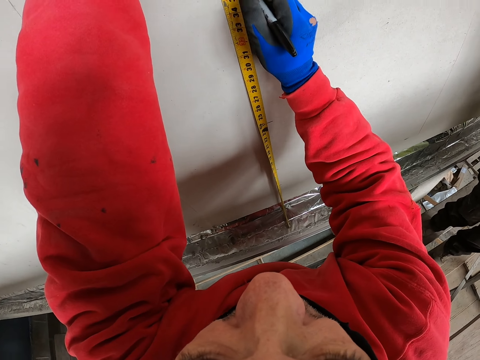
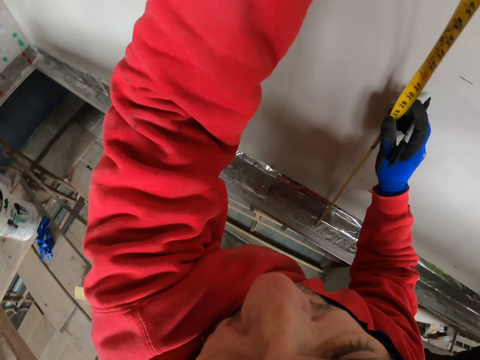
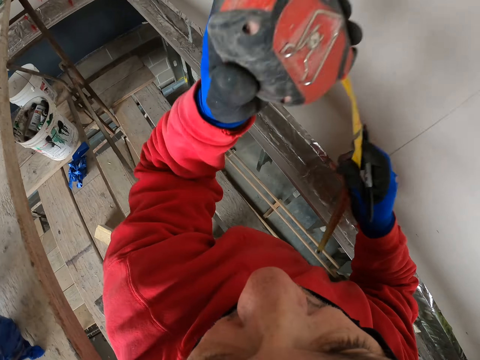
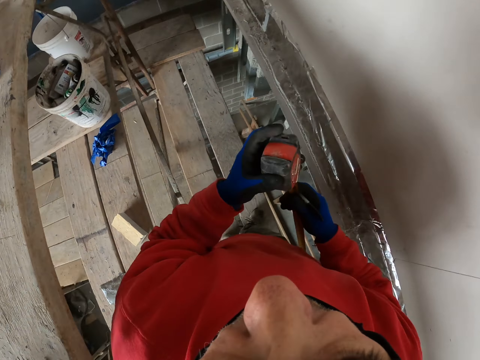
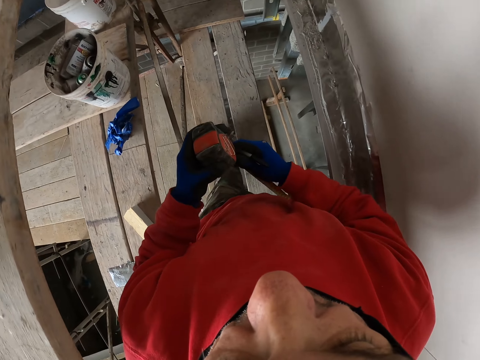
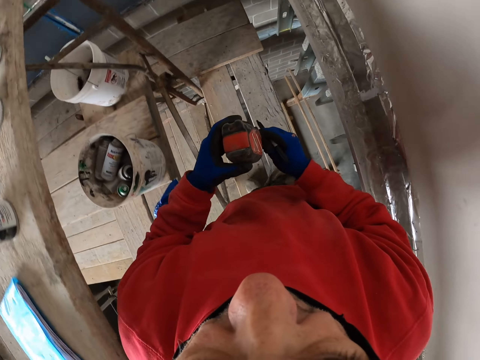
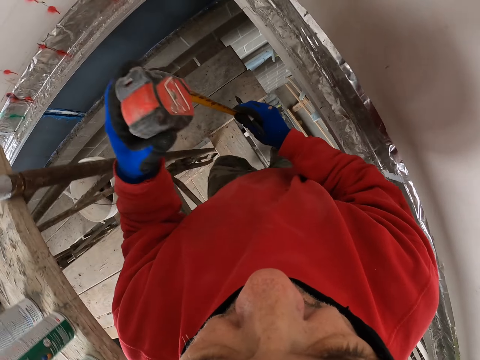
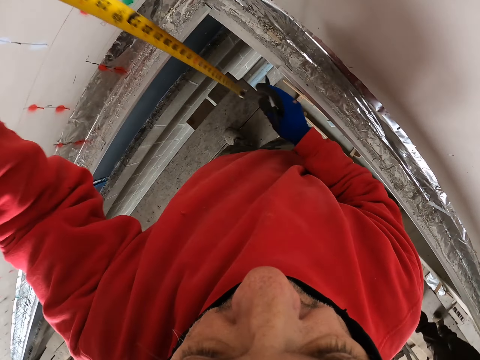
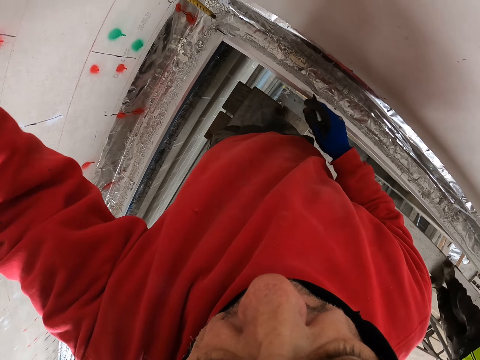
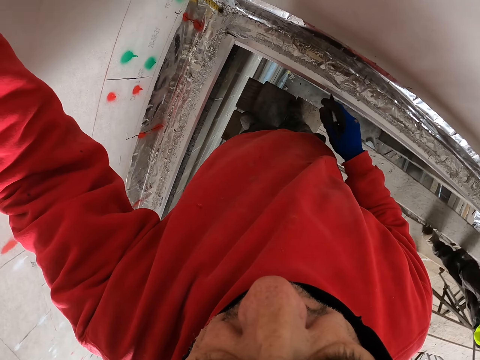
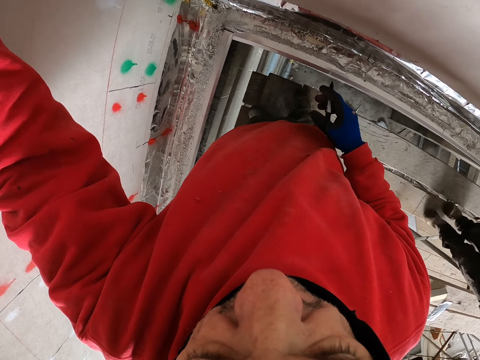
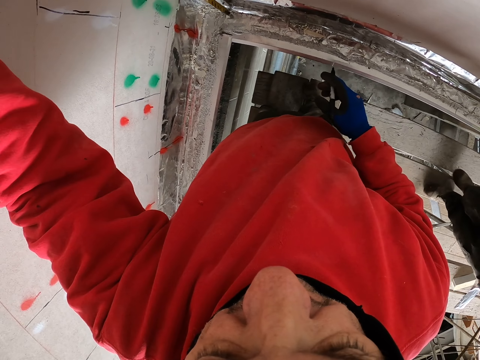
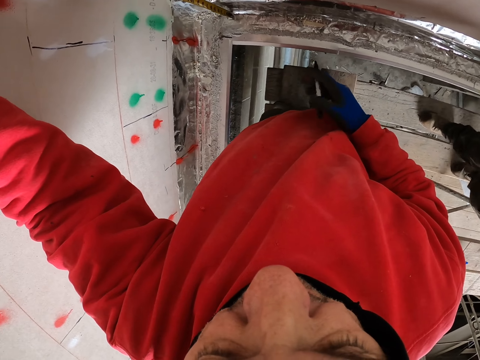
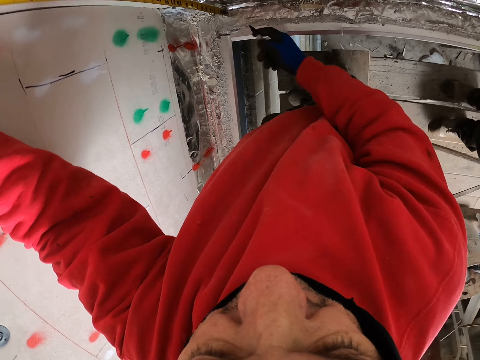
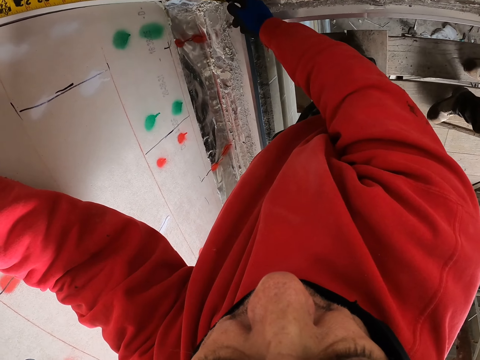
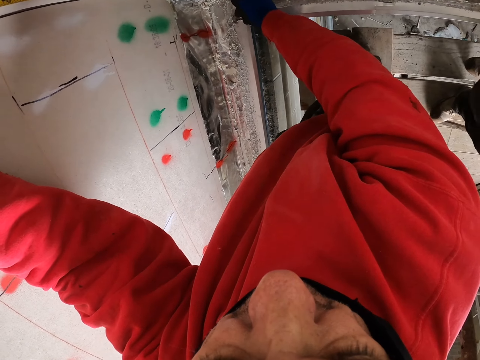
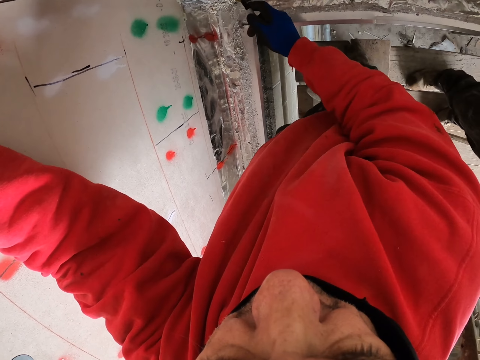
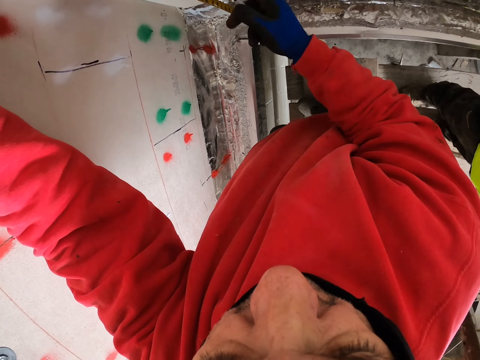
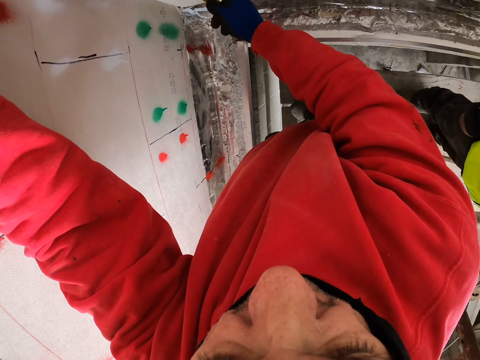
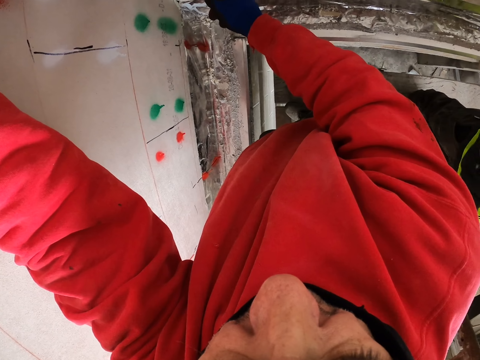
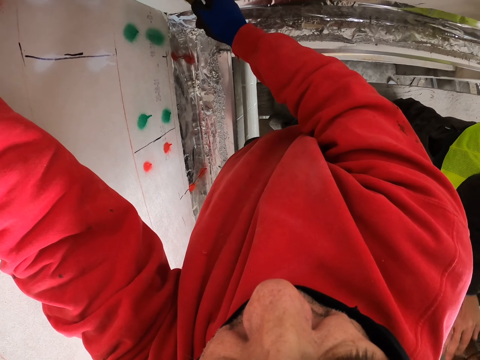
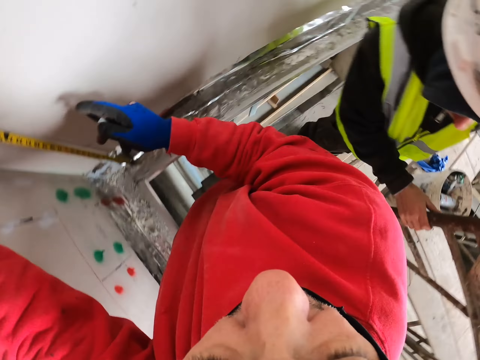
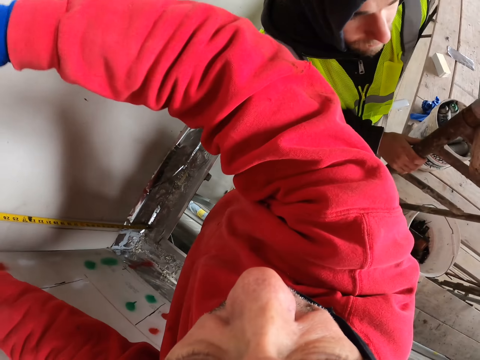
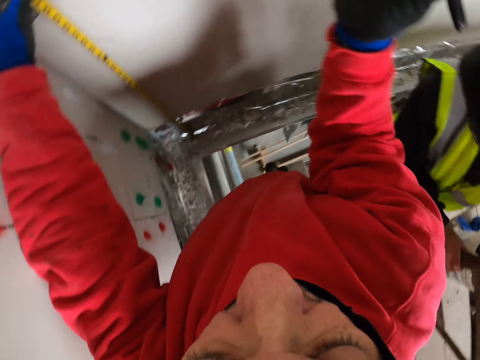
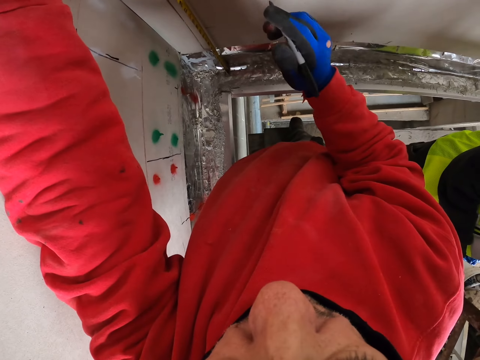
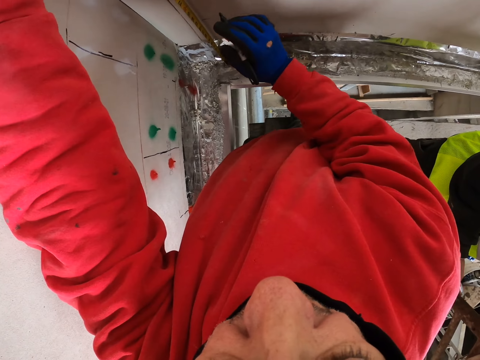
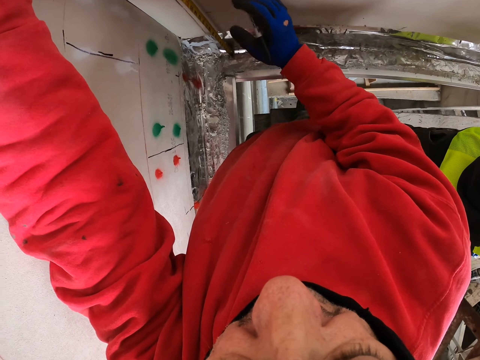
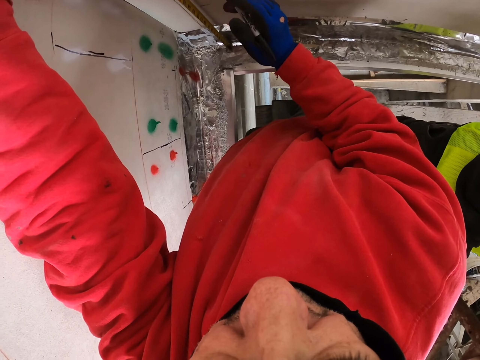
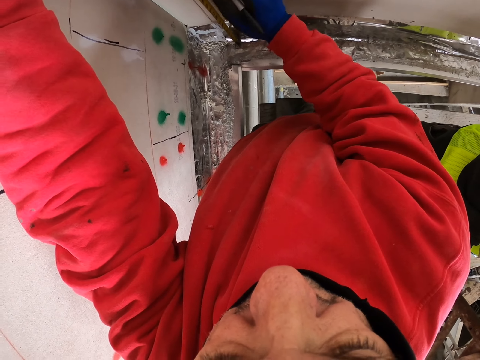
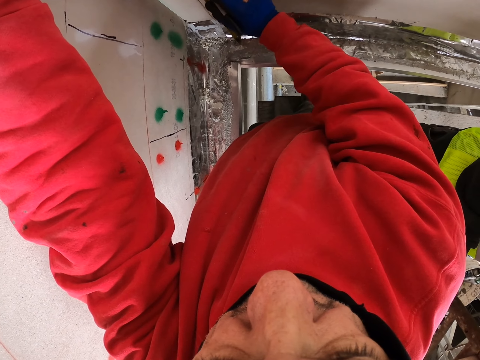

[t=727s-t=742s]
The camera wearer folds the tape measure. They pull the tape measure. A man appears. The camera wearer marks on the wall with the pencil.

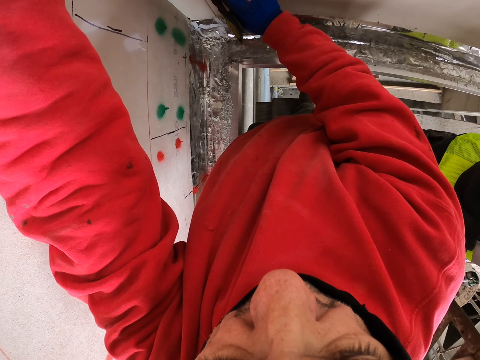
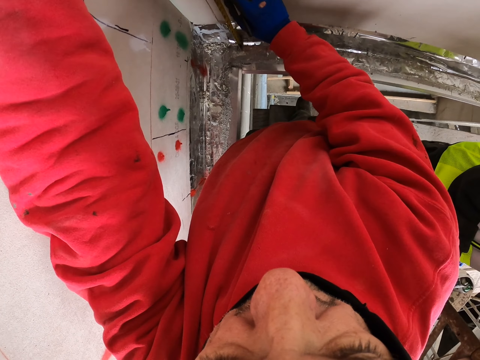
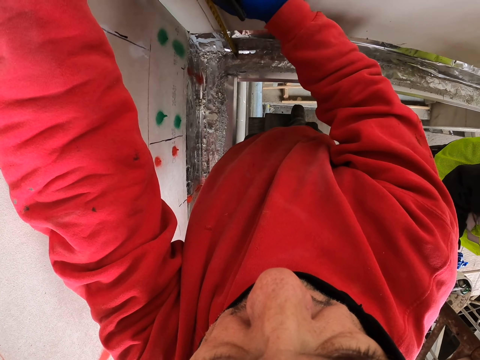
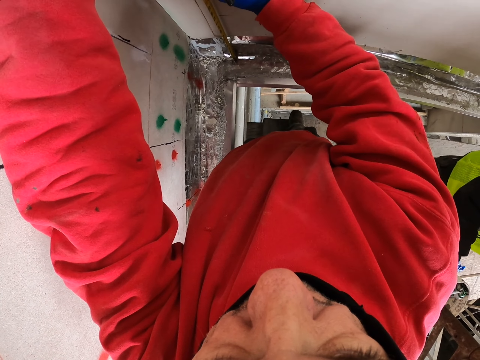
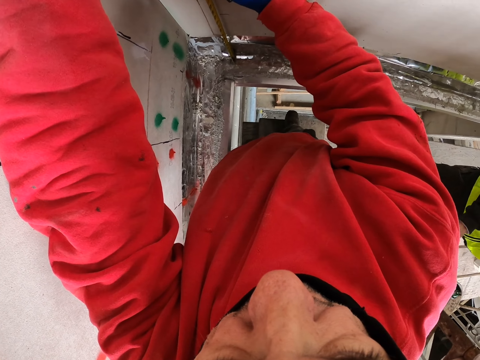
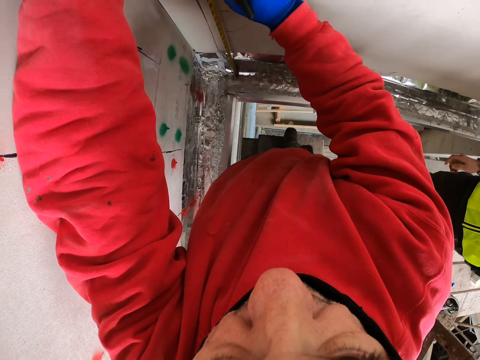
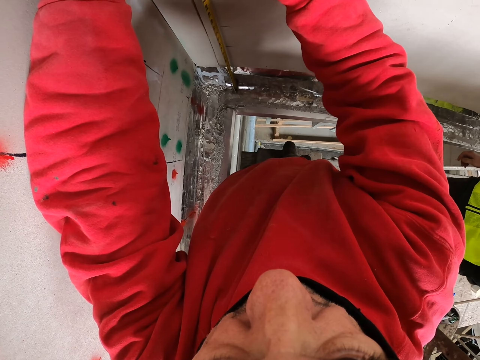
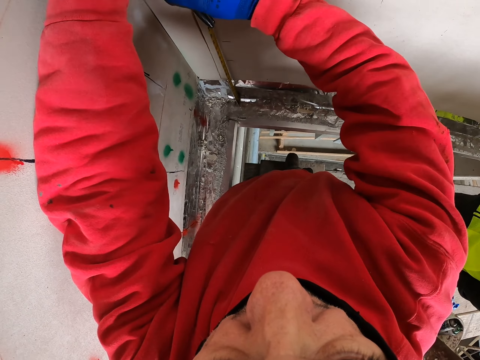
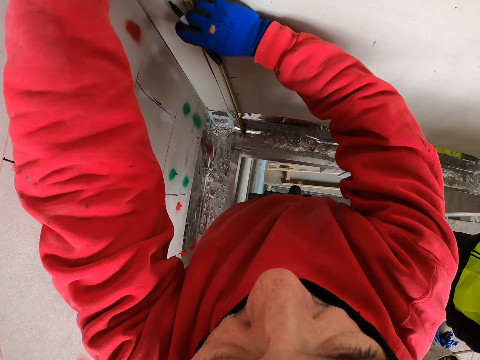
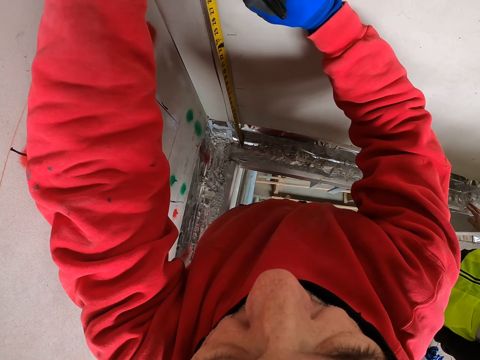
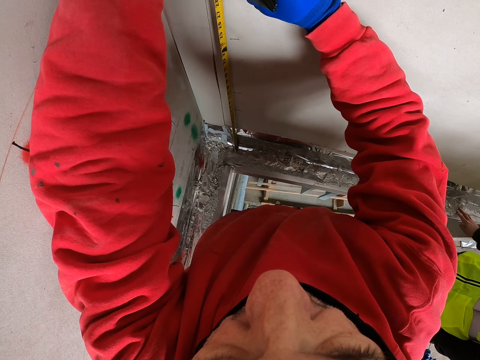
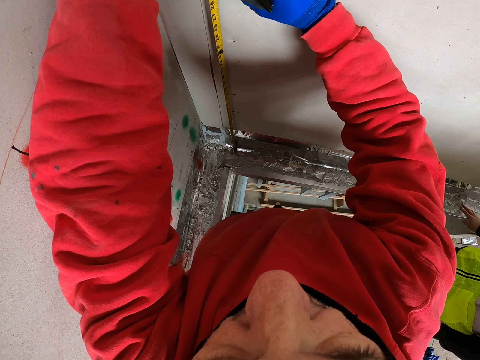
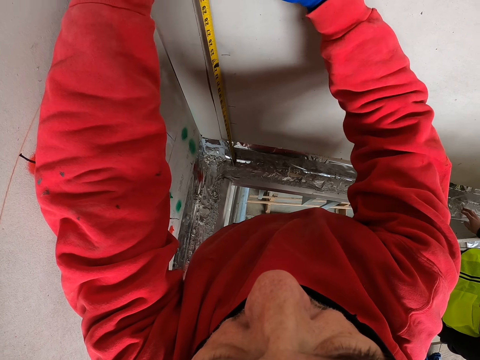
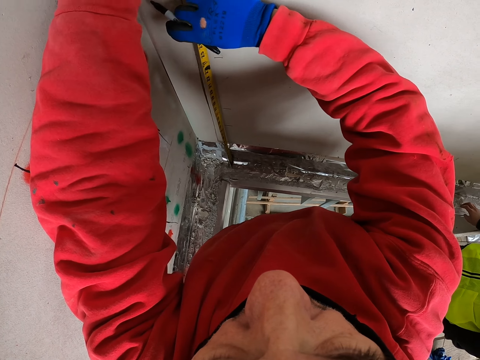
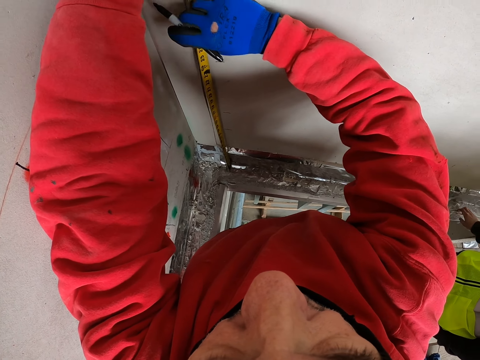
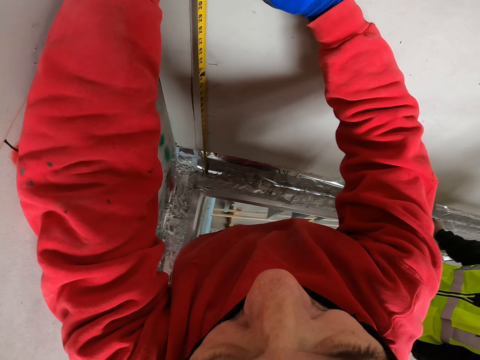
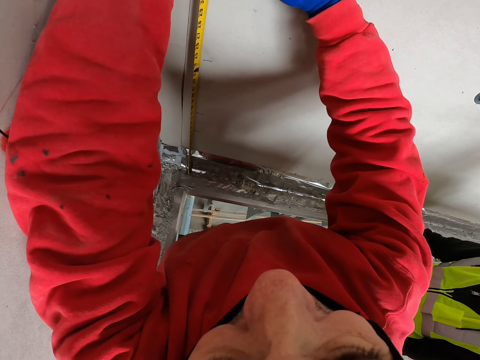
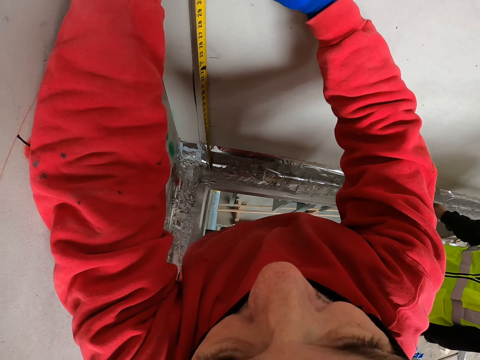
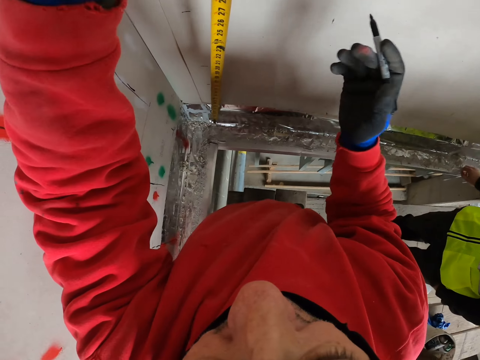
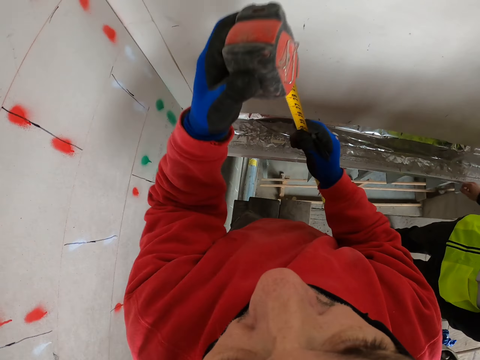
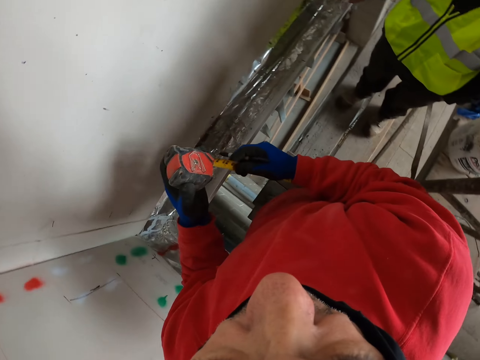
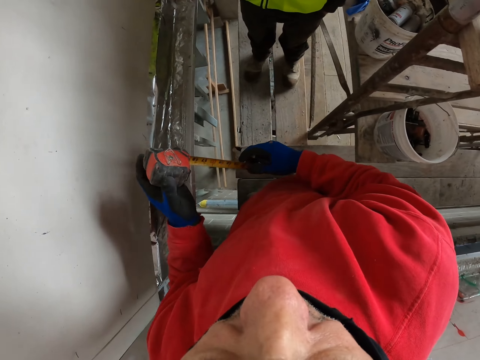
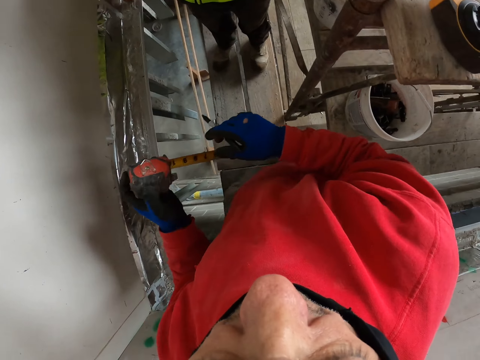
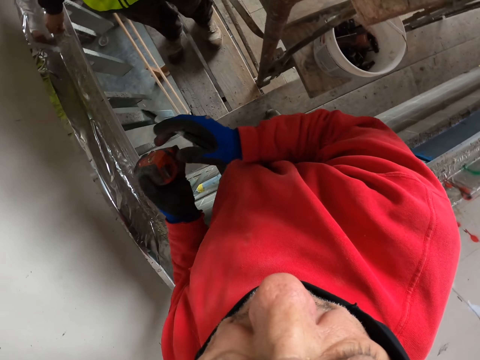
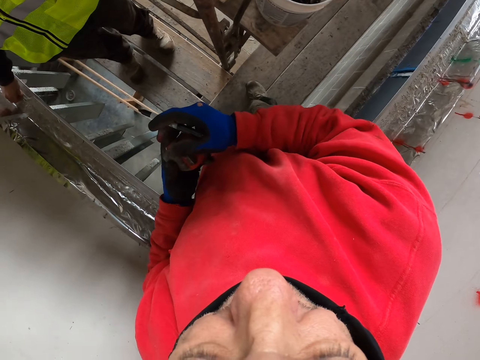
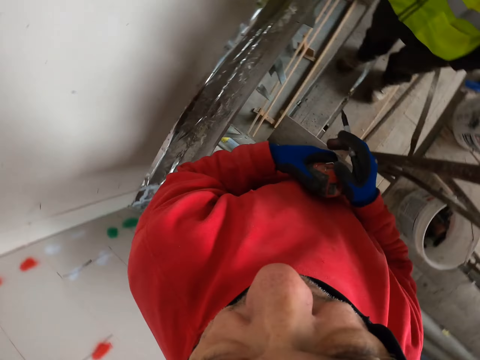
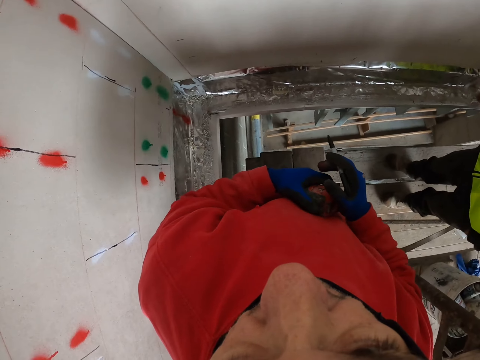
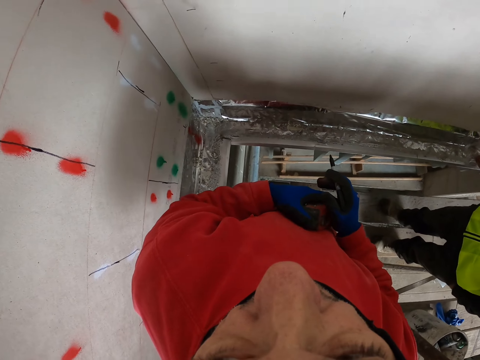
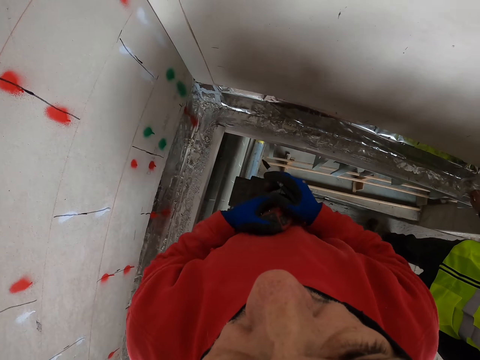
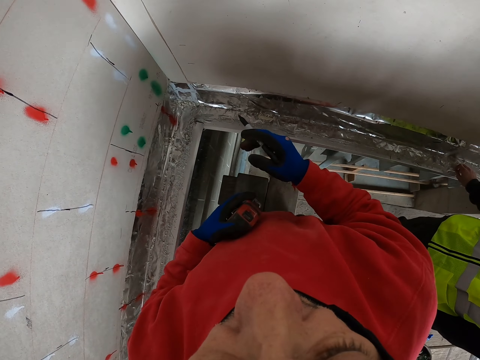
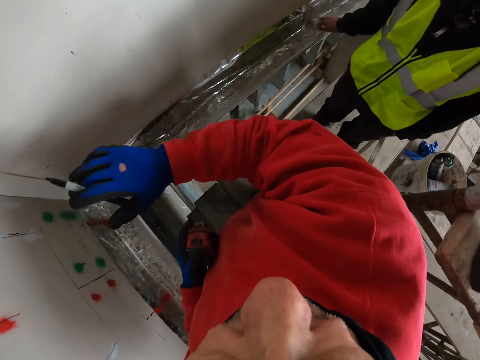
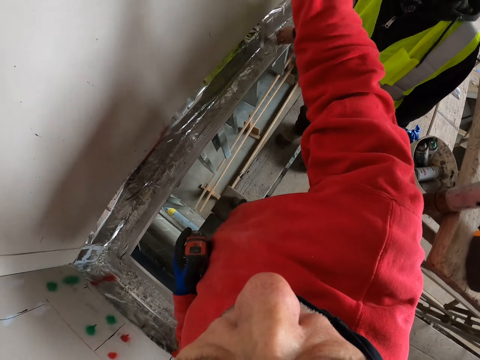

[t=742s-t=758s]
The camera wearer folds the tape measure. They look at the wall.
